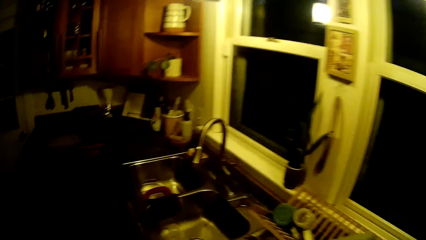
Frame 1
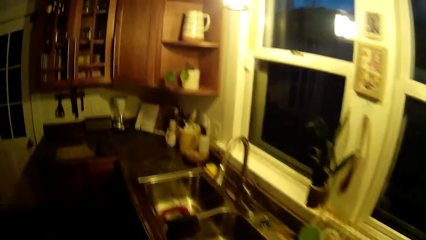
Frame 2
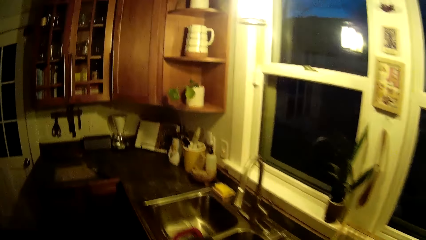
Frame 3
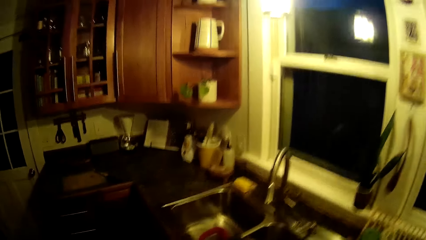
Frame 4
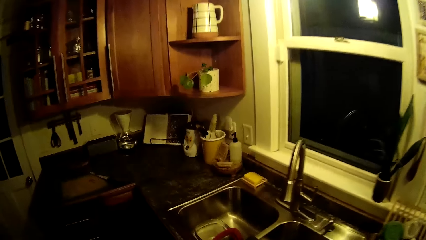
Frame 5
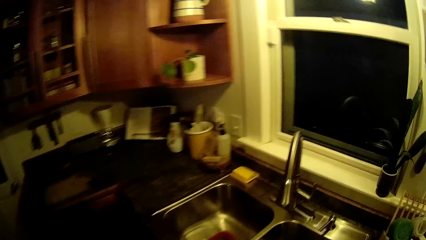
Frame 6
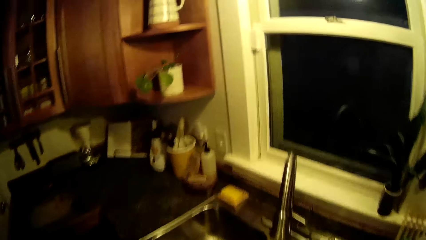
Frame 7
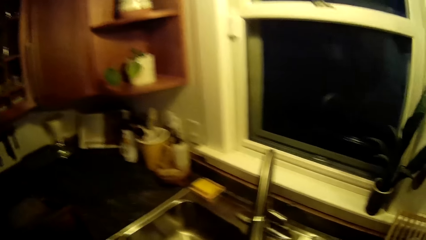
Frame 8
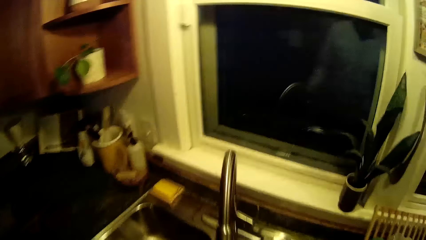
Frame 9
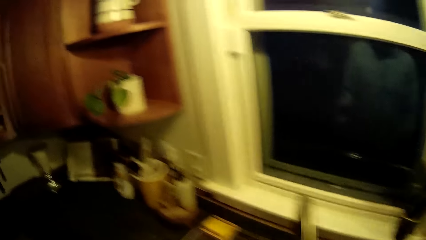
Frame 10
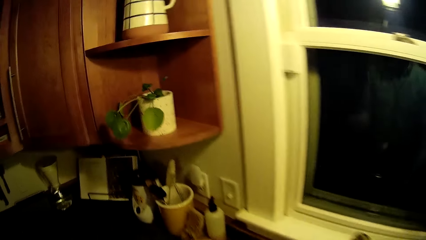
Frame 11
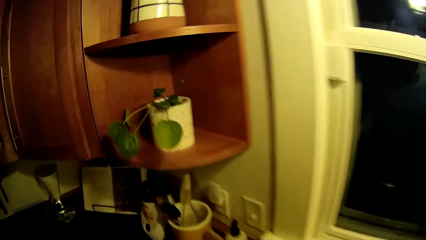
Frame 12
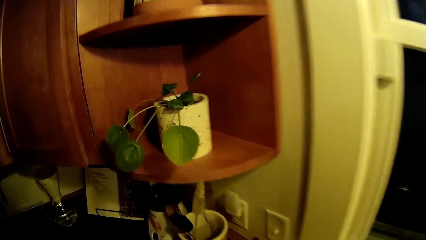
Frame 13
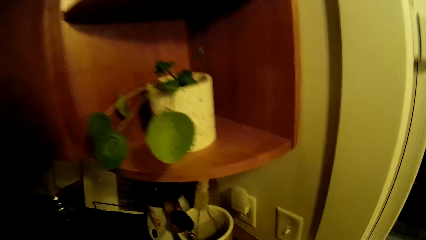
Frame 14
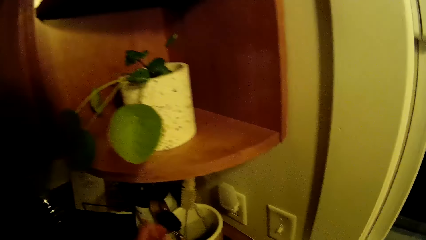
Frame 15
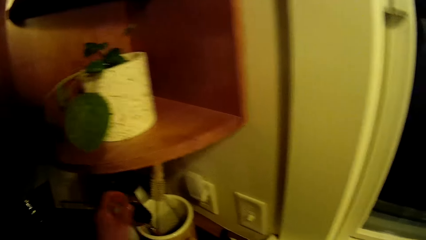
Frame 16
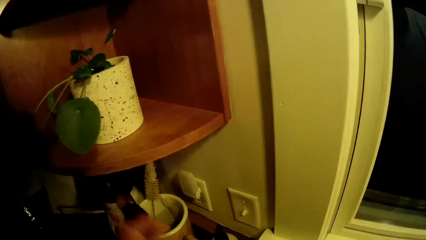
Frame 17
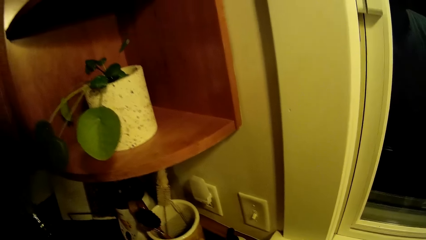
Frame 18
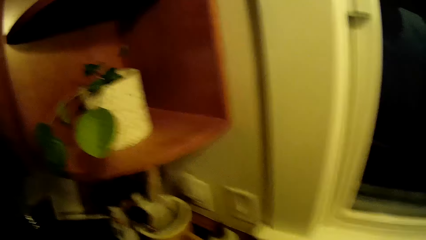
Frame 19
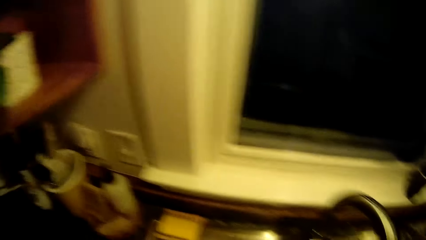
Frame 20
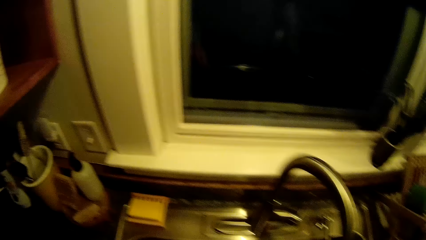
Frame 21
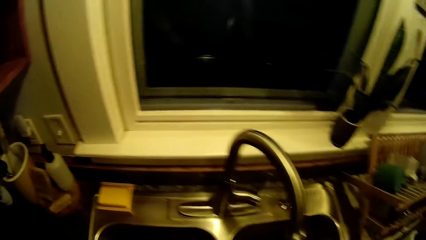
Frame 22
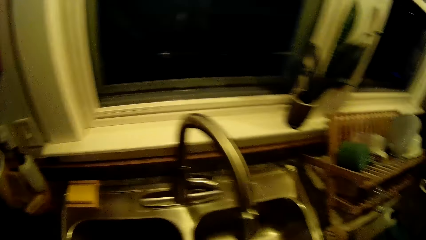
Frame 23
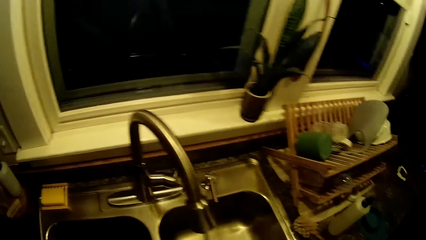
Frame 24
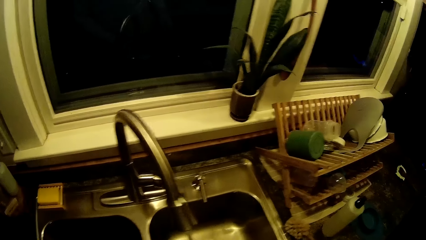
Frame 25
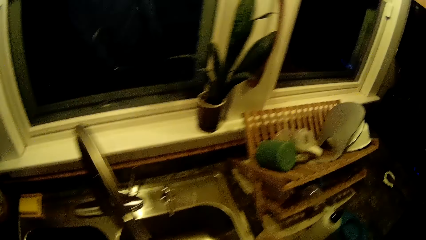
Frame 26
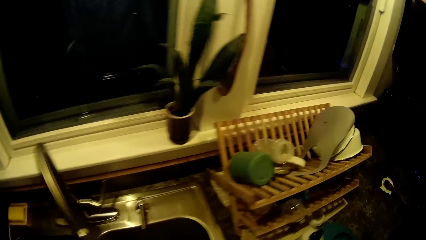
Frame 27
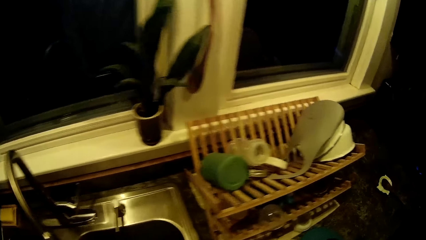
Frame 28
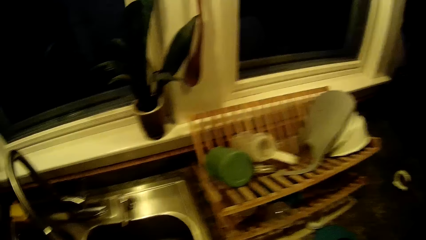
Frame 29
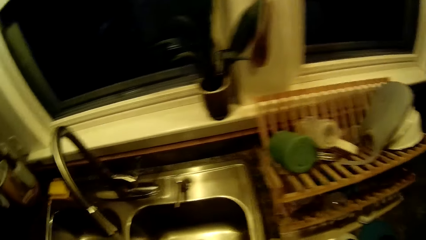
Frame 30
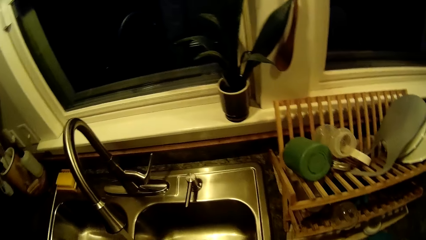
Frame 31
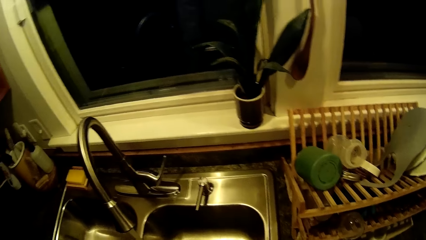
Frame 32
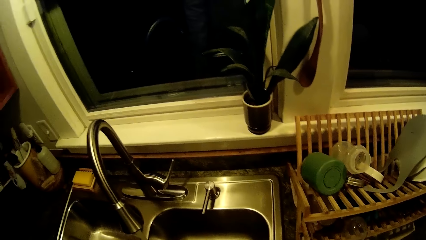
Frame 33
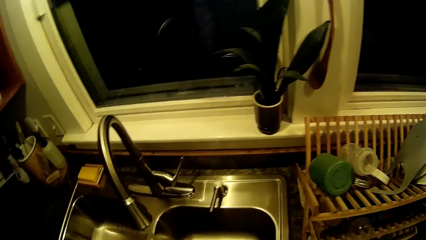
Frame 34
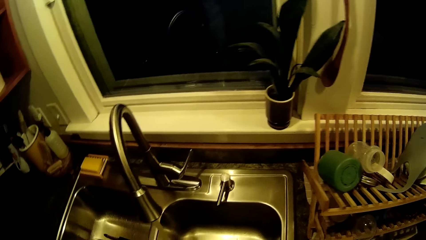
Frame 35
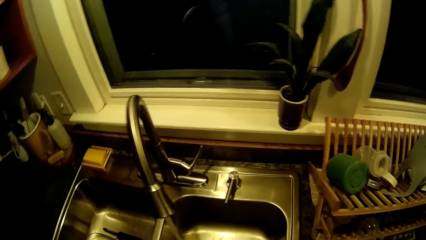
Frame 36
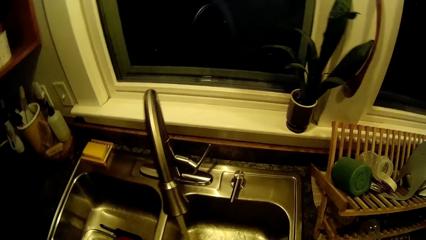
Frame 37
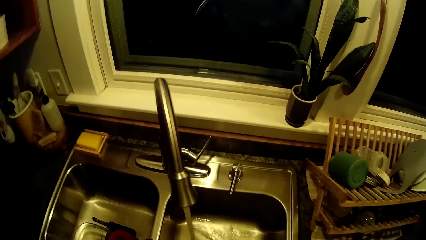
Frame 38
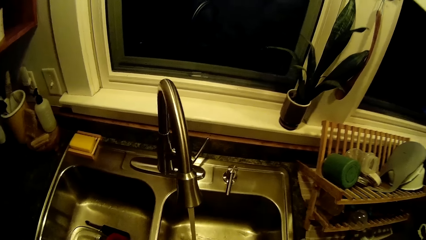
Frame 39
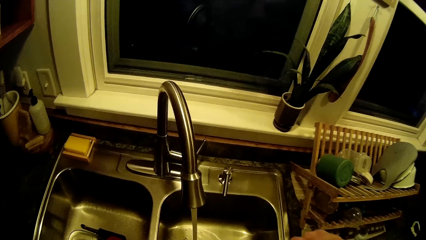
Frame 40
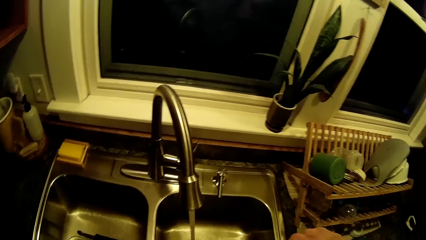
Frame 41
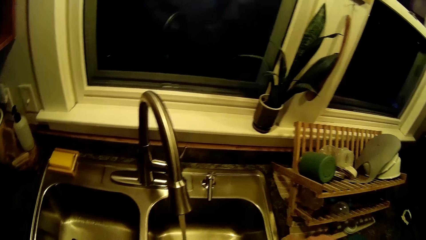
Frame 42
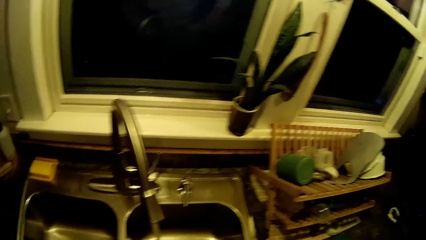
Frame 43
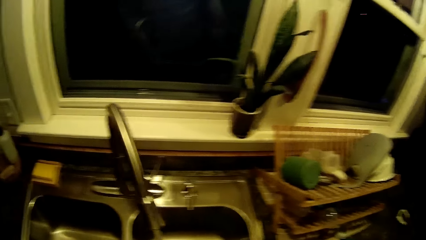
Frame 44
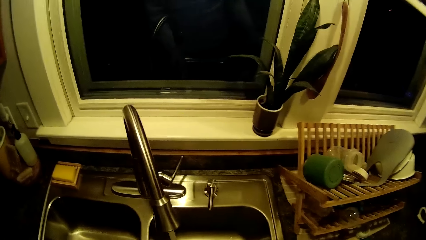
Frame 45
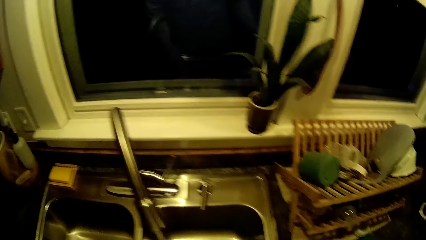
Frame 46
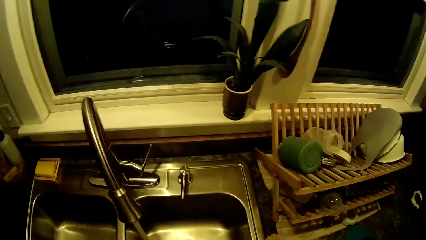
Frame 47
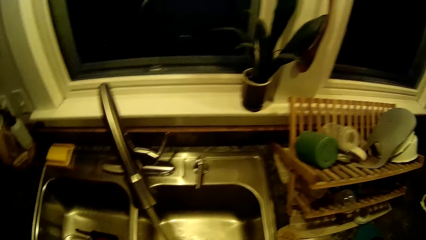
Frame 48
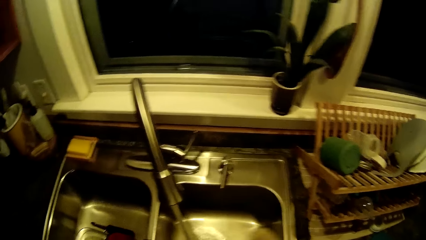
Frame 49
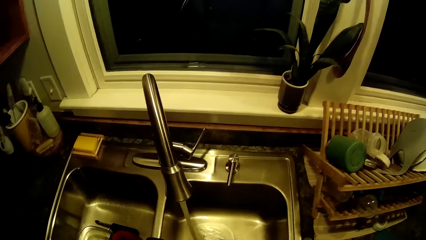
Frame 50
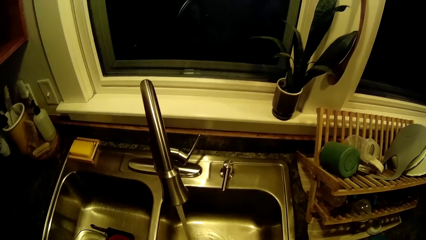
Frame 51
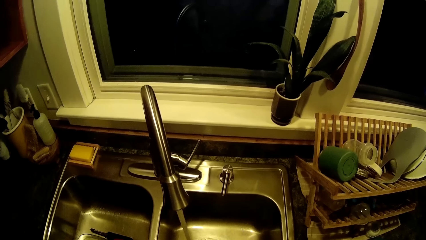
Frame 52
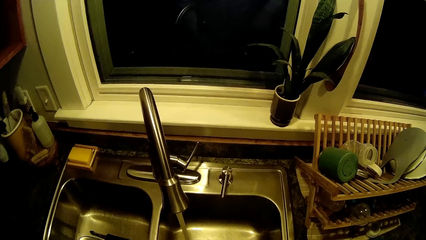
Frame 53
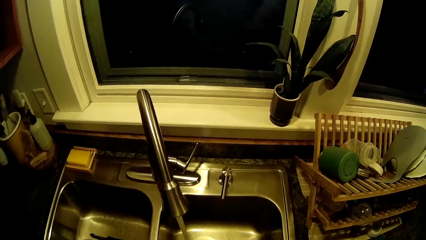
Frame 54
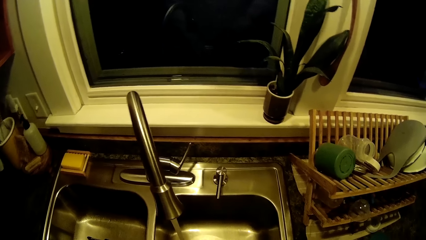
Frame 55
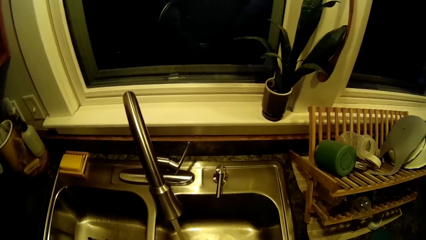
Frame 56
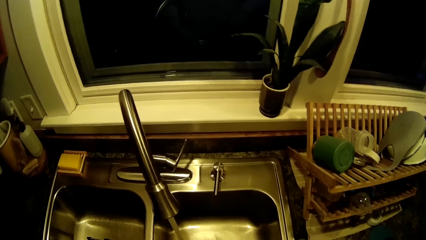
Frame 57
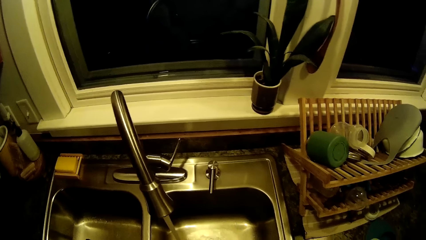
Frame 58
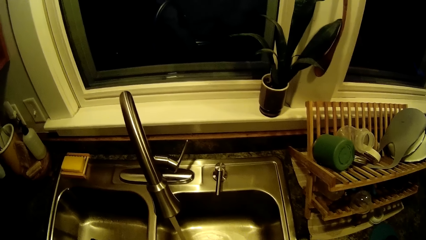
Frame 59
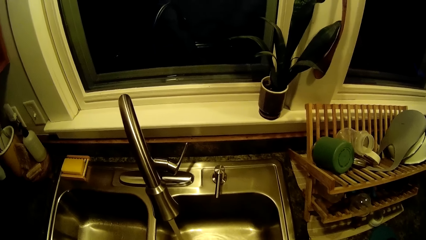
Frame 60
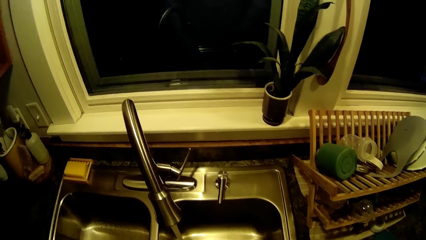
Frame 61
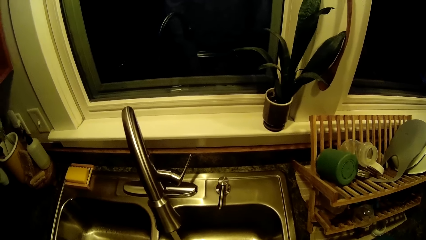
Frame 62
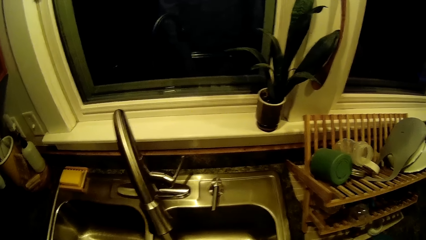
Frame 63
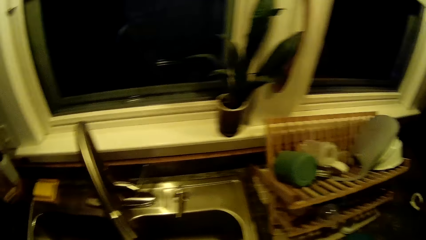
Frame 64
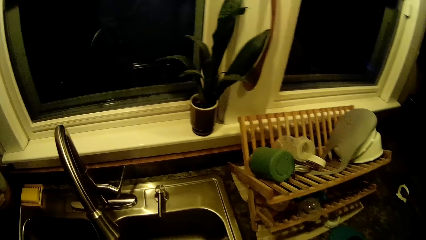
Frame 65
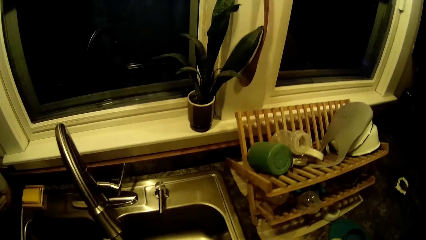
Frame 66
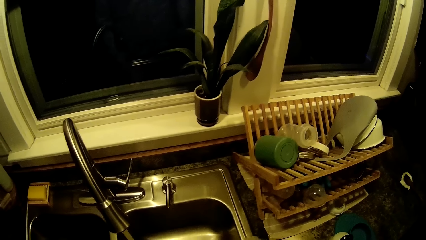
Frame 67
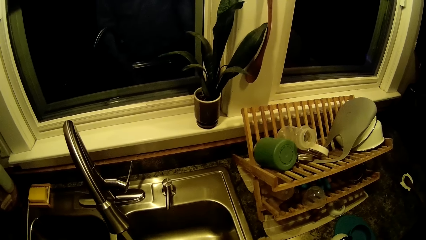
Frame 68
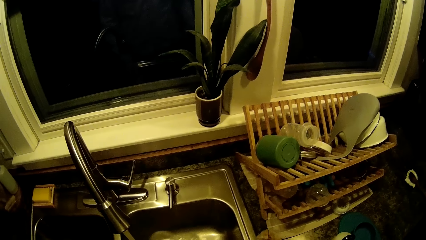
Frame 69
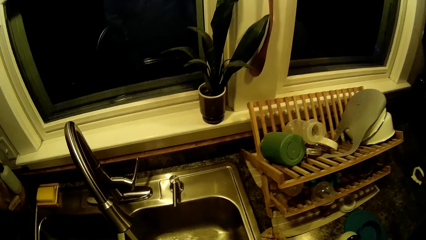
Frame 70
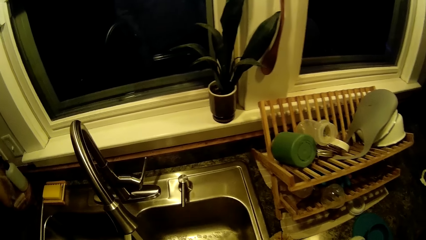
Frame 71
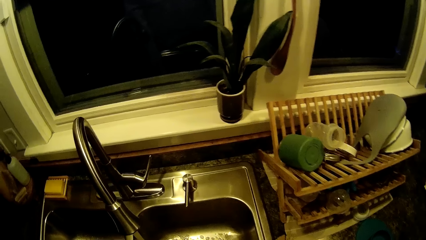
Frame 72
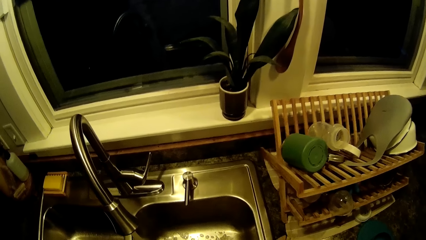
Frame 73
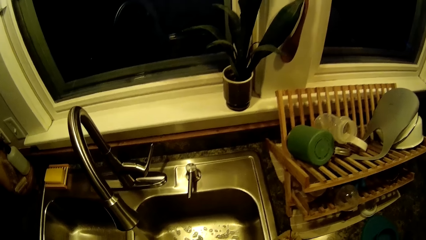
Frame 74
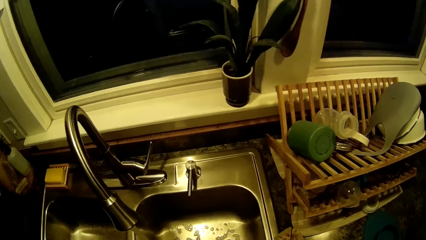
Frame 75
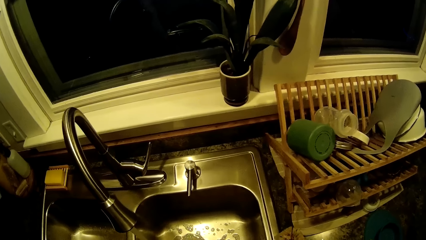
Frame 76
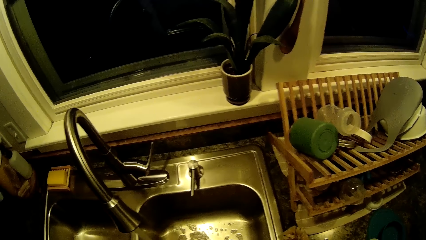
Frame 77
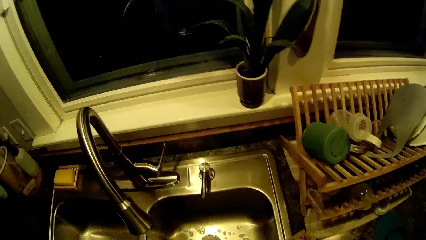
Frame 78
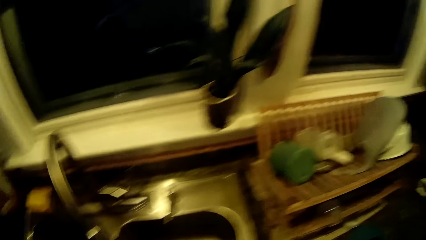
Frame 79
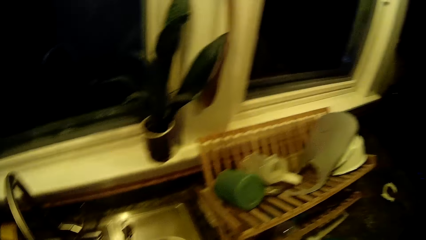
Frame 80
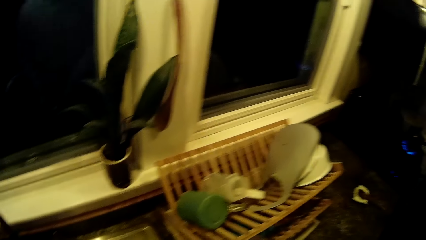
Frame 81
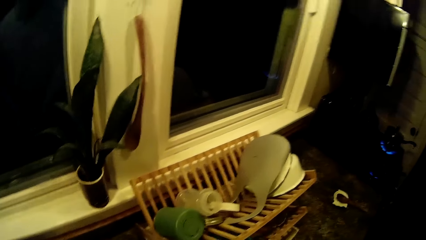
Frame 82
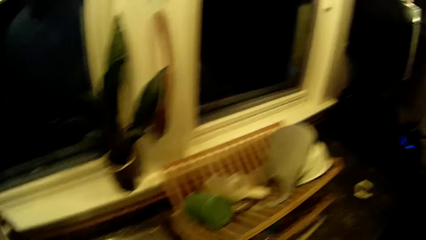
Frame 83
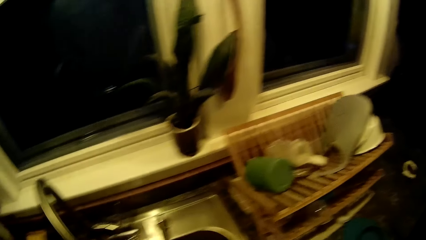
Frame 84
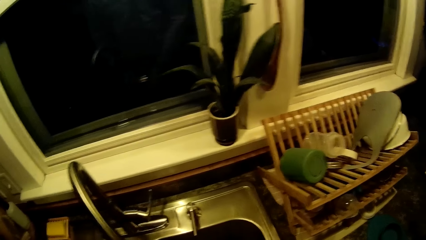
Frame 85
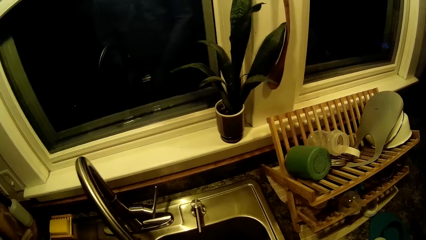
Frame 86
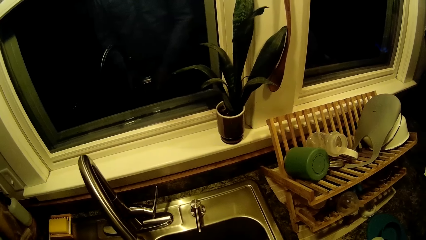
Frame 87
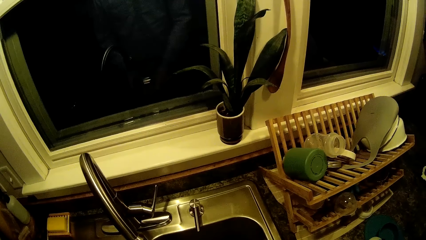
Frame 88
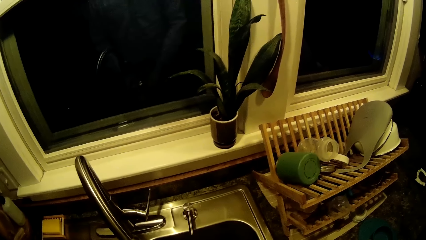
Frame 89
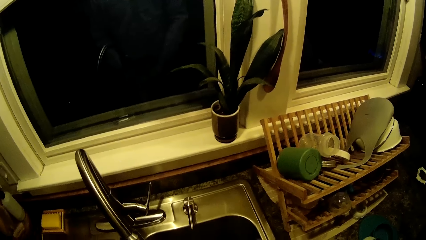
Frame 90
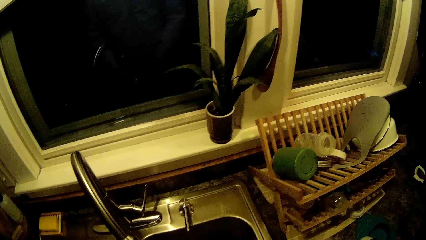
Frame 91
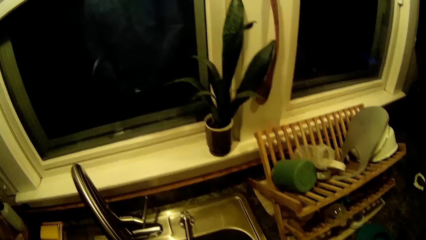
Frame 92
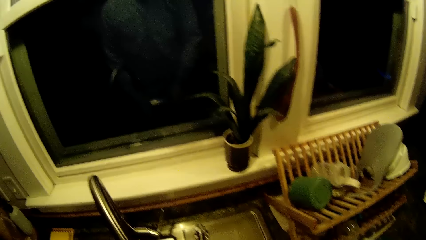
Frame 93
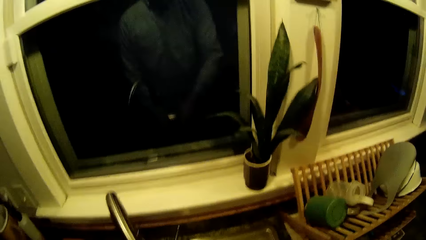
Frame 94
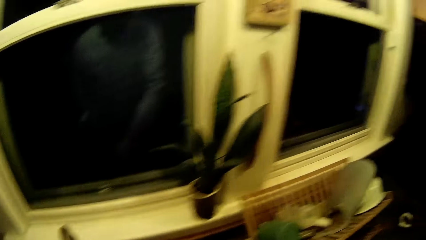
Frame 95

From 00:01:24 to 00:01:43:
The camera wearer pours water into a sink from a cup with his right hand.
